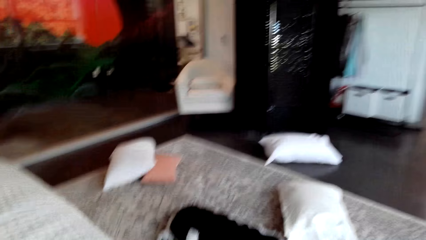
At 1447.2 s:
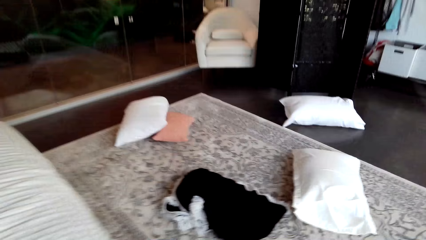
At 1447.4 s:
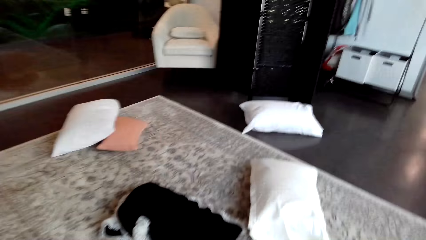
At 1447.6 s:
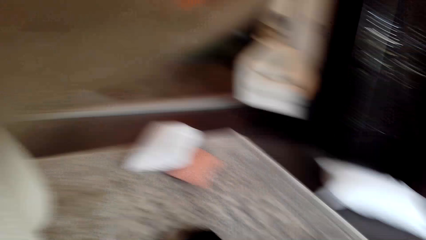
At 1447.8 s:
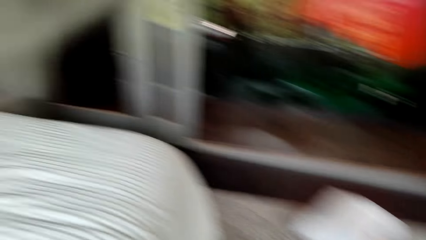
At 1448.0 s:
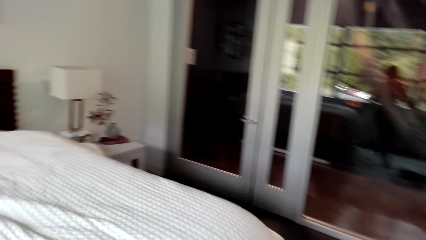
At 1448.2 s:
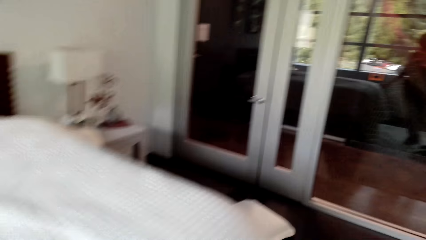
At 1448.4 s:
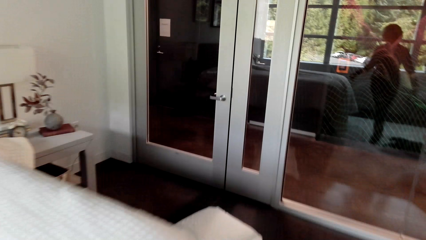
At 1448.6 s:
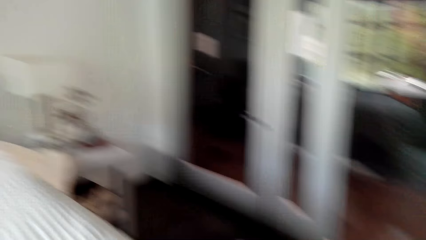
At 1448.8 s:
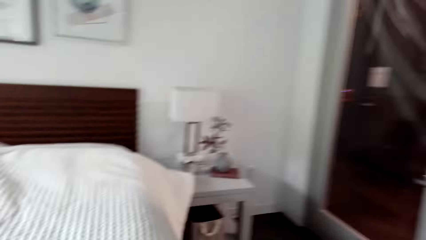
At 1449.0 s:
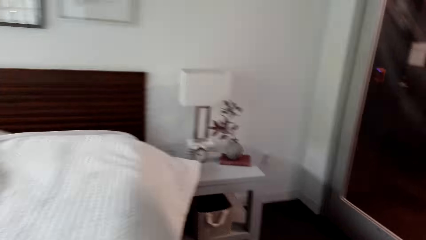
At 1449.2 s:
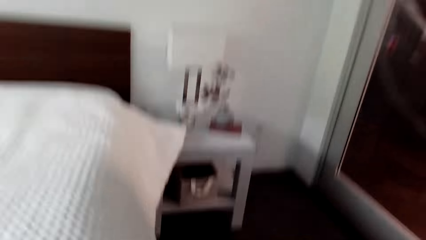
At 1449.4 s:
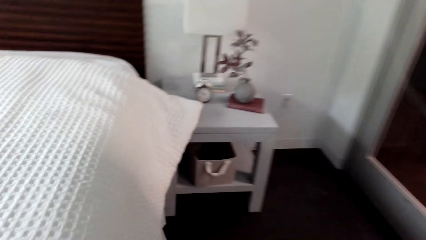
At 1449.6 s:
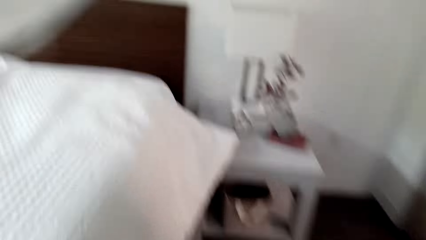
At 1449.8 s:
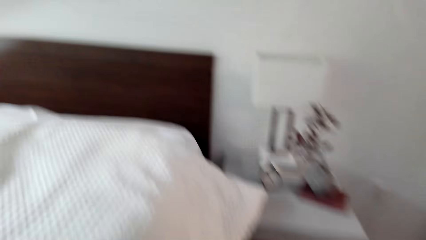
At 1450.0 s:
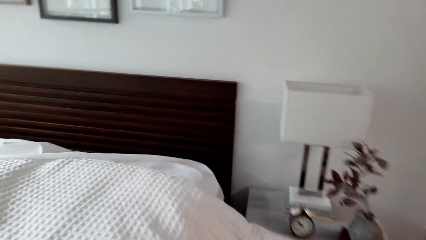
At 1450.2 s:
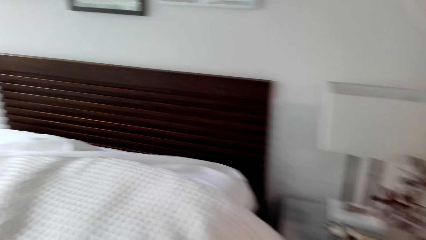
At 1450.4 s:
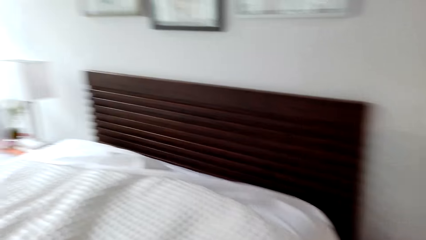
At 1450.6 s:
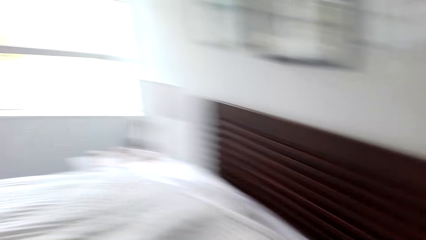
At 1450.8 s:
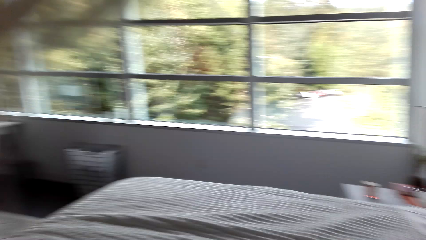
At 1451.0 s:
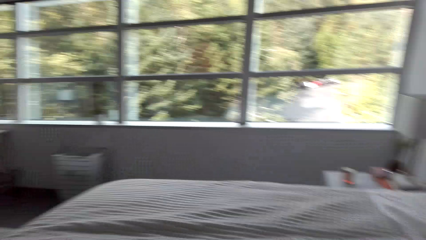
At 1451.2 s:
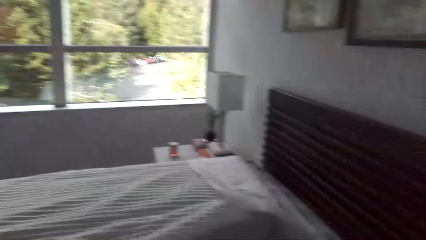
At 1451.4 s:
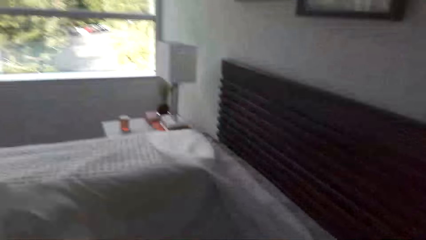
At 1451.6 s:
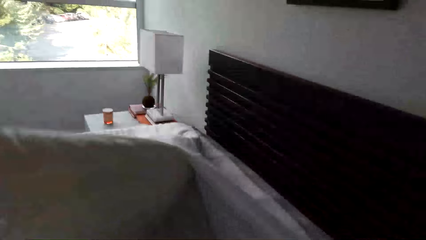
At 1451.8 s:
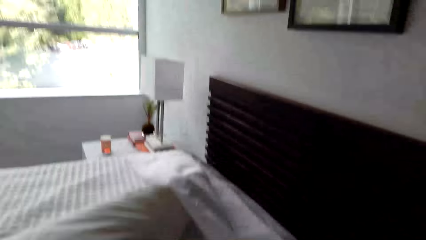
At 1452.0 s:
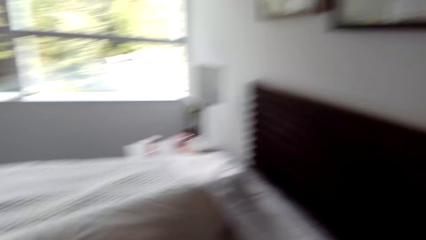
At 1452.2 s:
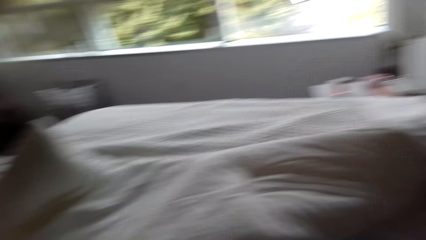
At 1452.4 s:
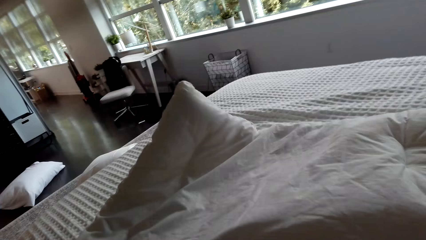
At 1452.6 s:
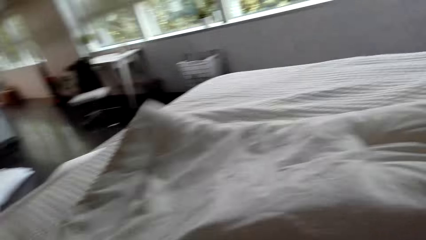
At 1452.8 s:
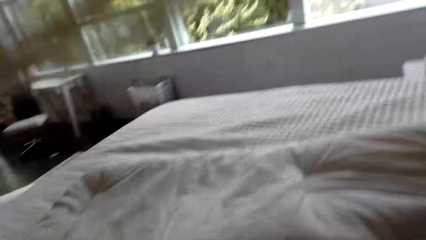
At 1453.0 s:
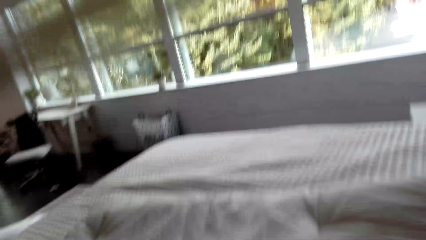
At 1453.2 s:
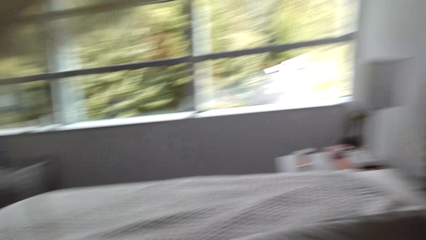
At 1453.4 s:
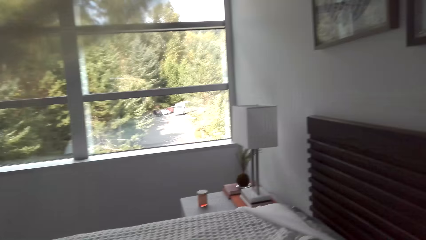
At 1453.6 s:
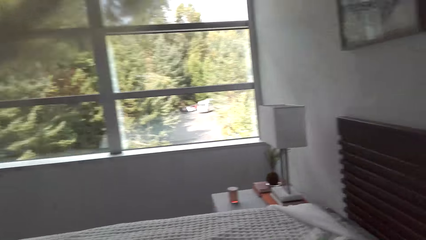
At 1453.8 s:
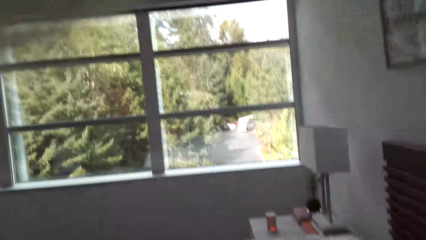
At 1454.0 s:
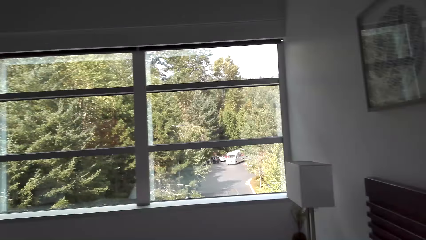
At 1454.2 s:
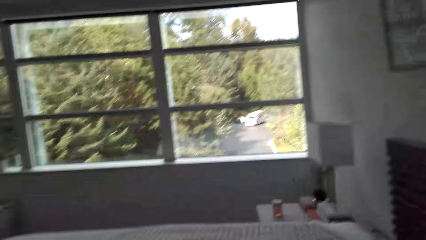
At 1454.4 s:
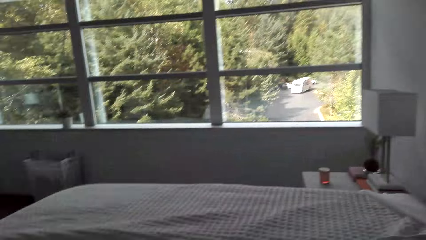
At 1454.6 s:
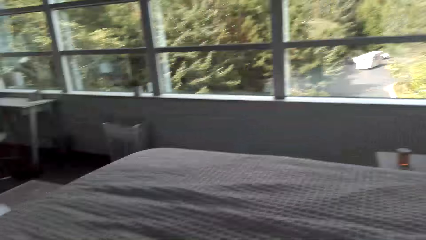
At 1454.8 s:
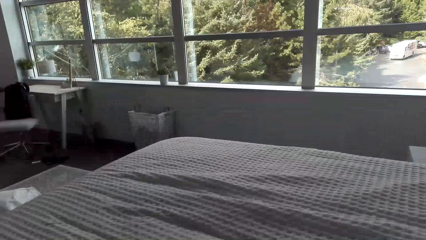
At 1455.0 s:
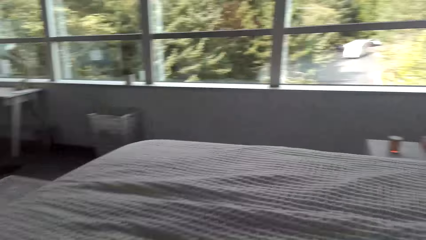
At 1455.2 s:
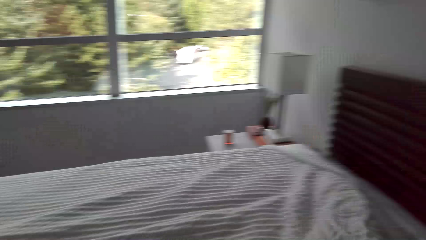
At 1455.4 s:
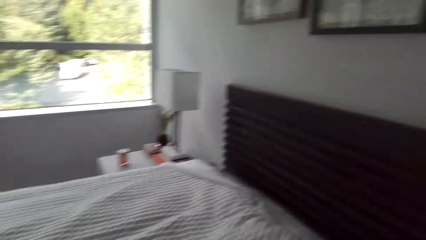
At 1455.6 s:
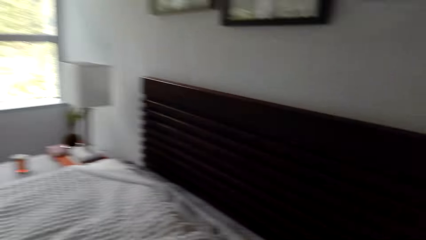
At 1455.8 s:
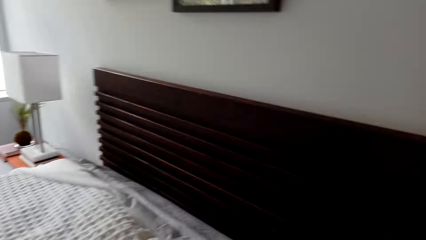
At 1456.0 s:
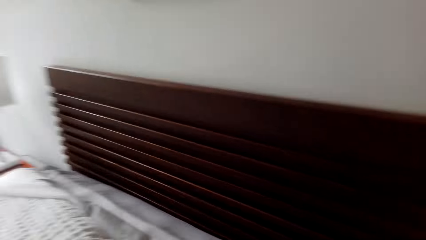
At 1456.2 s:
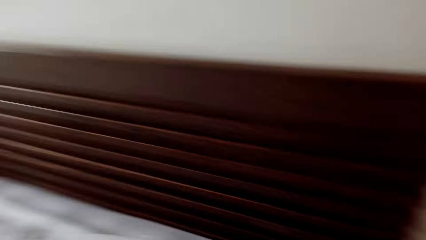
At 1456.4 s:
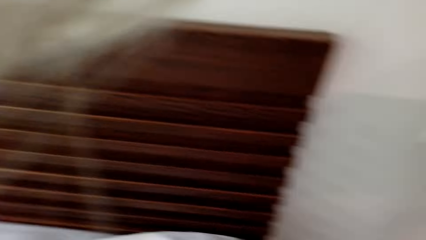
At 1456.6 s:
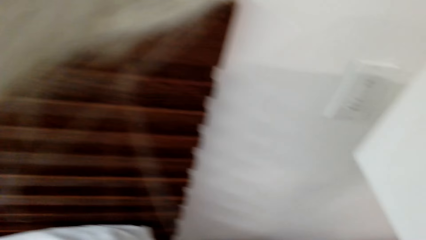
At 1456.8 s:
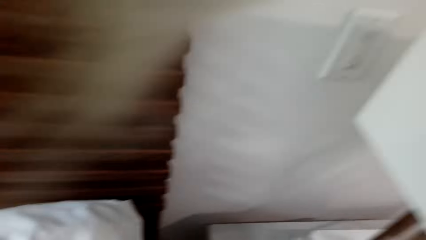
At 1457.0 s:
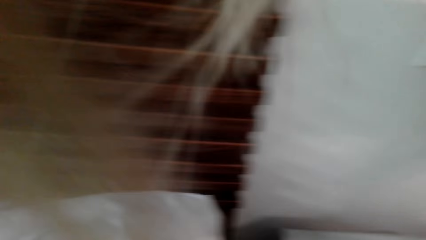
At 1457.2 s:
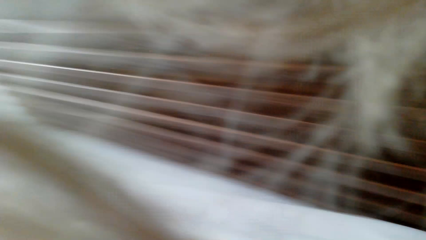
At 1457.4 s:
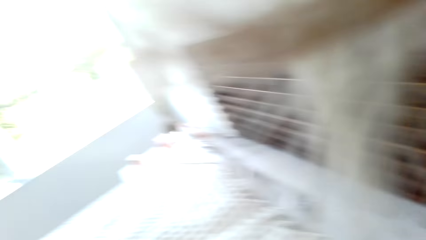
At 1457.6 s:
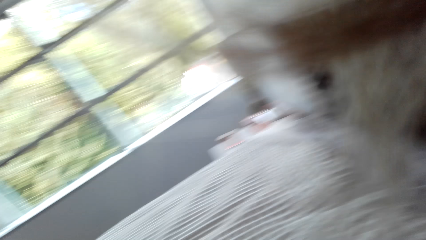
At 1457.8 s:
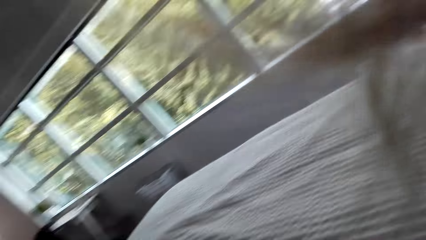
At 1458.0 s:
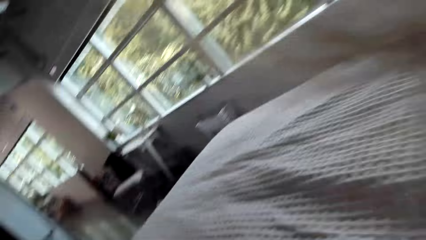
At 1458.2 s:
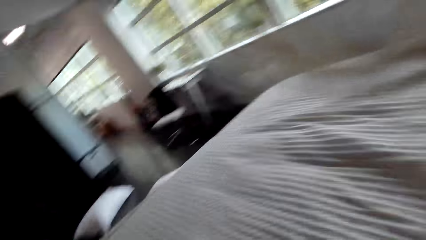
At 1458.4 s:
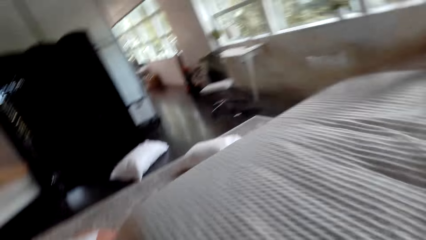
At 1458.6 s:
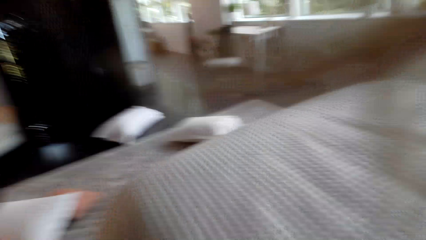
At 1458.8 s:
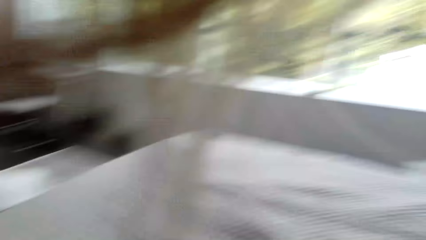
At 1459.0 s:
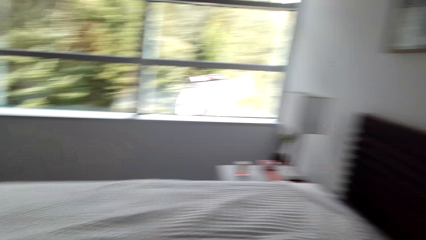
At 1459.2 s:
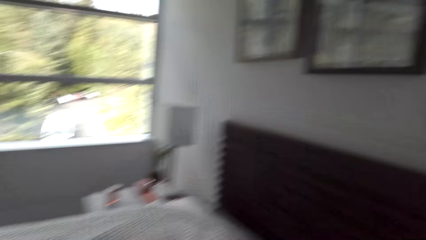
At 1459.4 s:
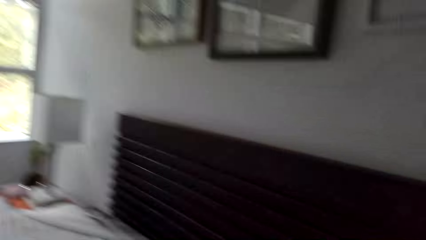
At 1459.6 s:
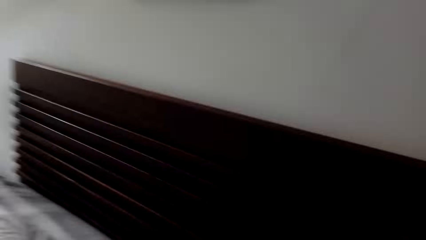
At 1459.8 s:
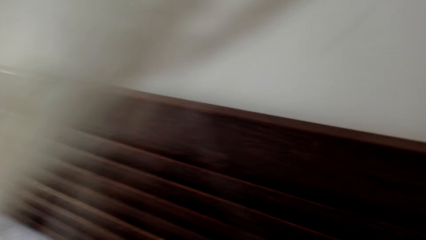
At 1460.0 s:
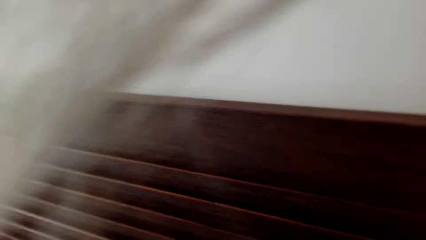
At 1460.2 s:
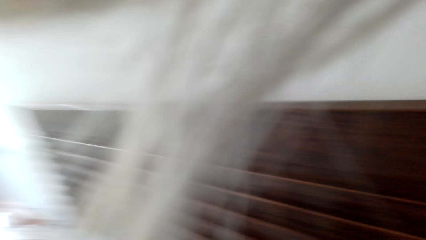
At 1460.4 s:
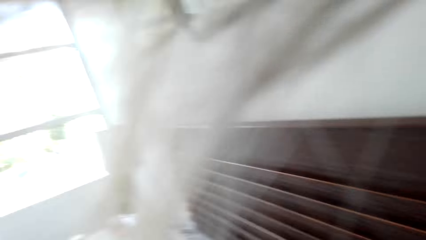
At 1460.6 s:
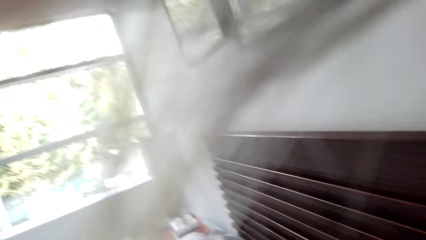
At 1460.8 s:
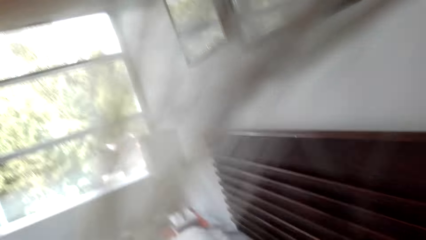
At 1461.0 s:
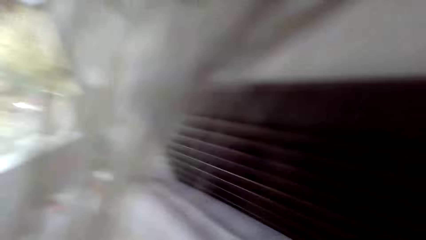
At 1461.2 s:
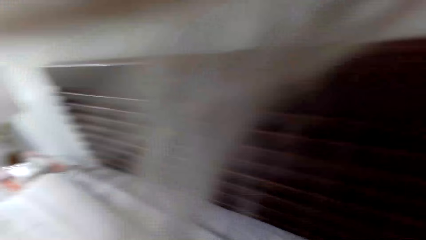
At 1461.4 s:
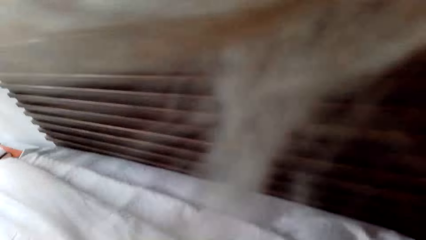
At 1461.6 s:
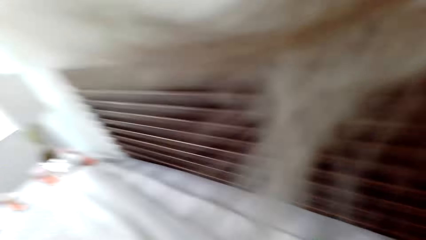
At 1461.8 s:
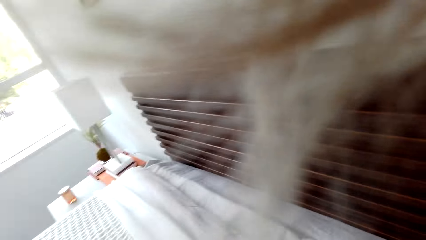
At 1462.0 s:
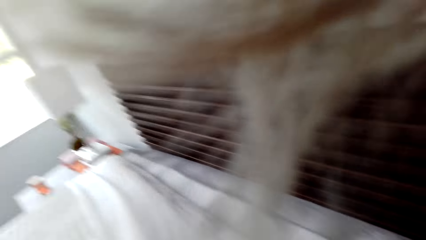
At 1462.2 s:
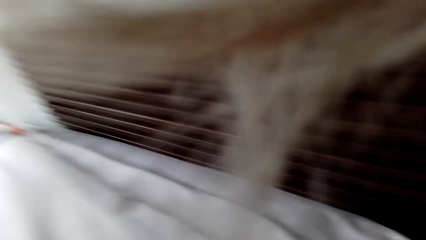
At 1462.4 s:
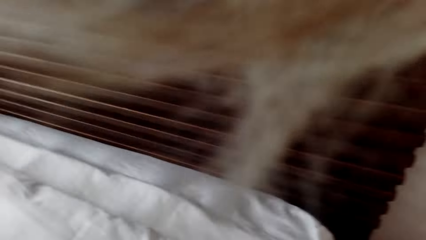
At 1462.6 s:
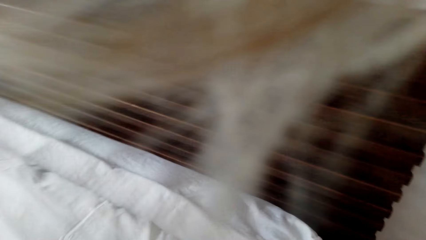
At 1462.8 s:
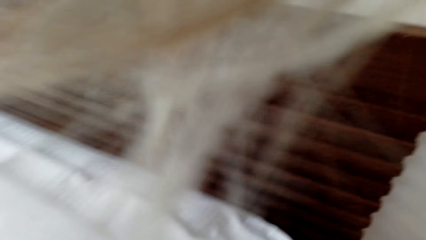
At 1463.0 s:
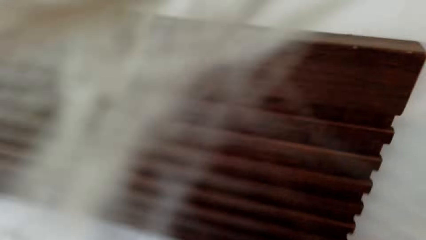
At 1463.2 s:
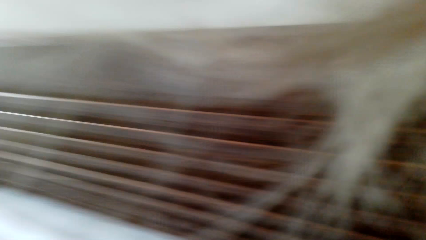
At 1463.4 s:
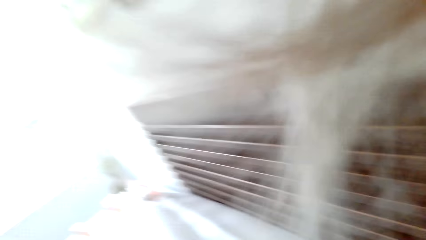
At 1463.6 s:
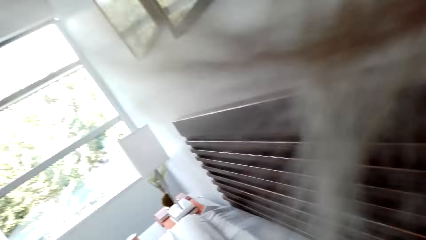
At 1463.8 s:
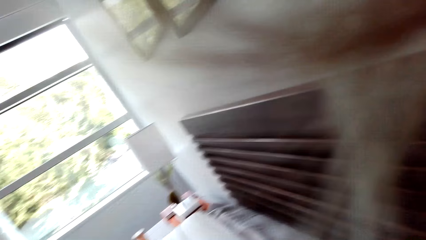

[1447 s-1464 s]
The camera wearer walks in the bedroom. They flip the duvet.
